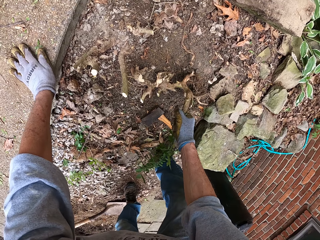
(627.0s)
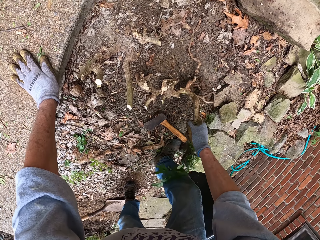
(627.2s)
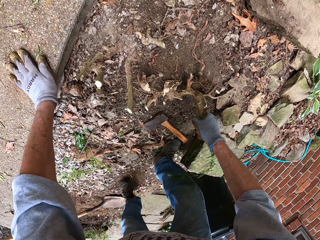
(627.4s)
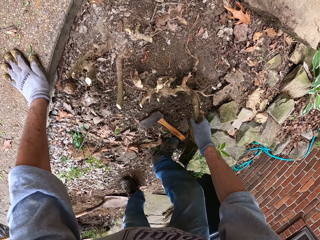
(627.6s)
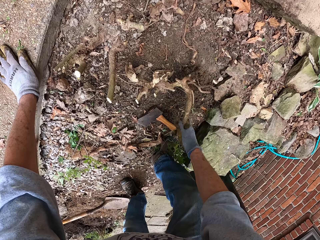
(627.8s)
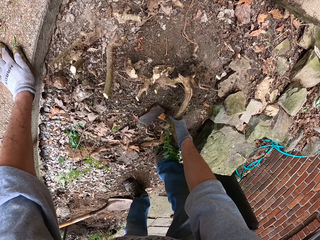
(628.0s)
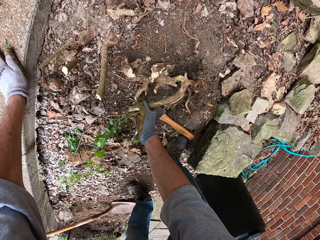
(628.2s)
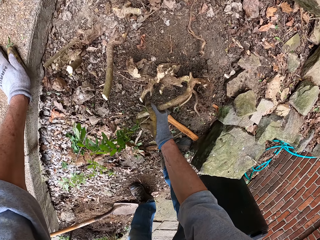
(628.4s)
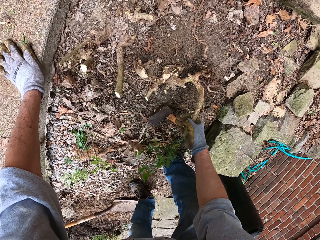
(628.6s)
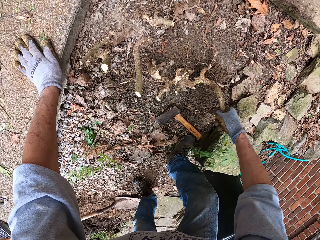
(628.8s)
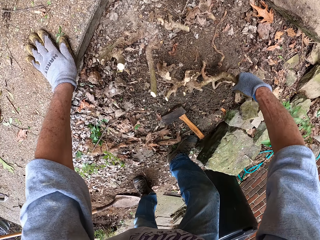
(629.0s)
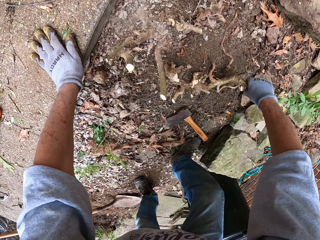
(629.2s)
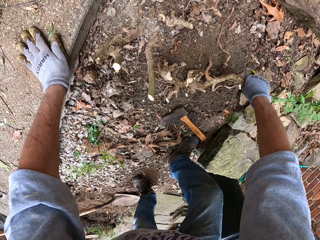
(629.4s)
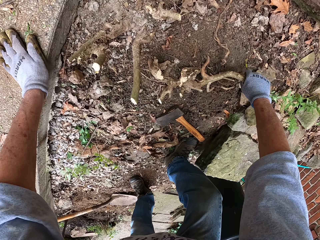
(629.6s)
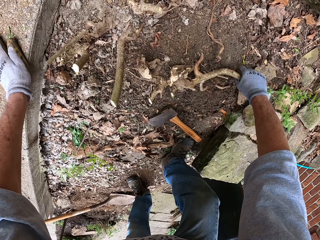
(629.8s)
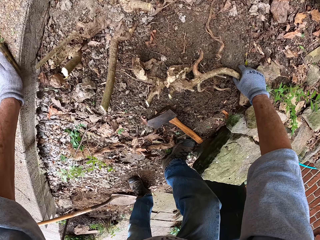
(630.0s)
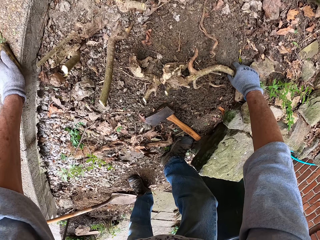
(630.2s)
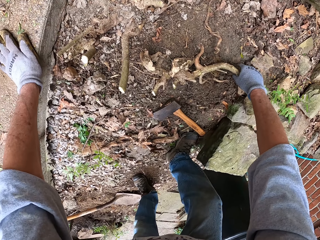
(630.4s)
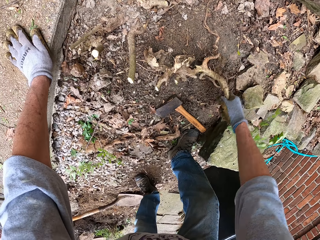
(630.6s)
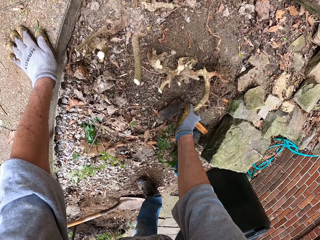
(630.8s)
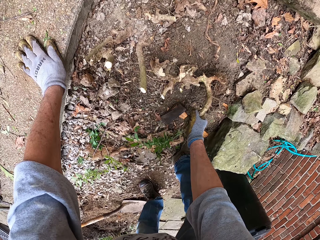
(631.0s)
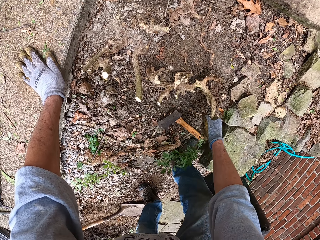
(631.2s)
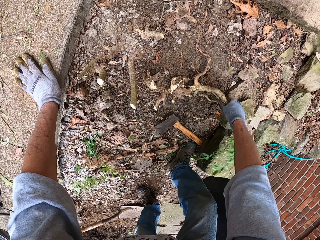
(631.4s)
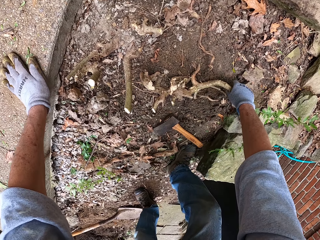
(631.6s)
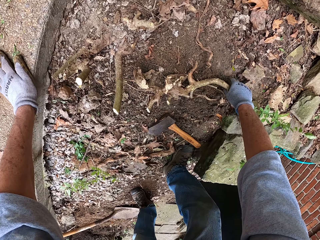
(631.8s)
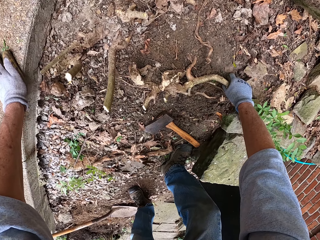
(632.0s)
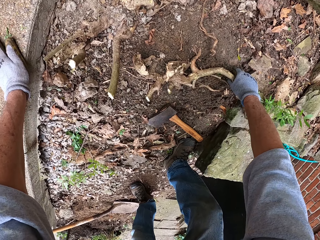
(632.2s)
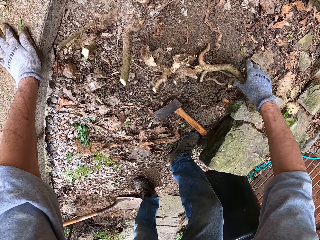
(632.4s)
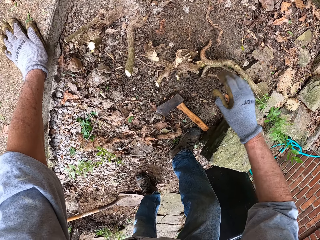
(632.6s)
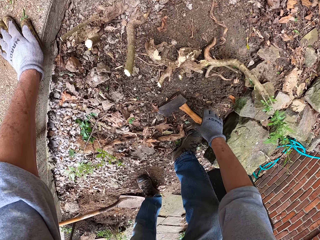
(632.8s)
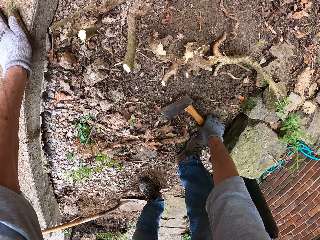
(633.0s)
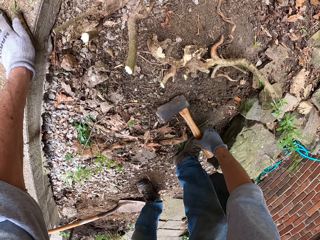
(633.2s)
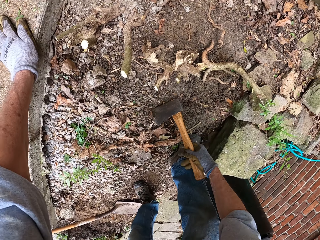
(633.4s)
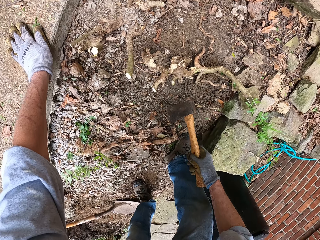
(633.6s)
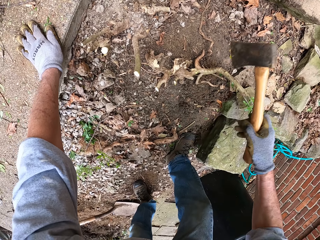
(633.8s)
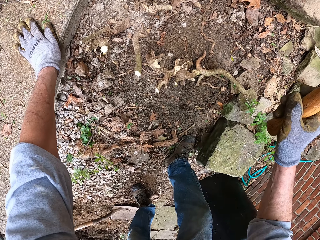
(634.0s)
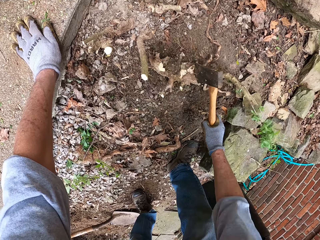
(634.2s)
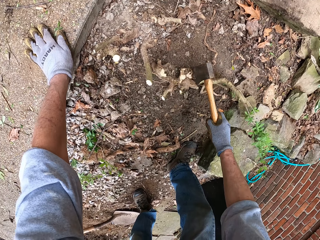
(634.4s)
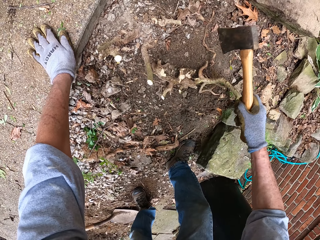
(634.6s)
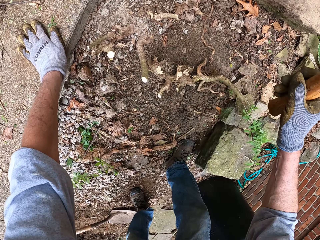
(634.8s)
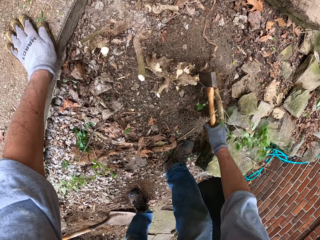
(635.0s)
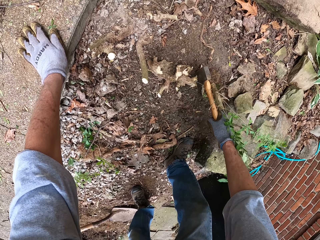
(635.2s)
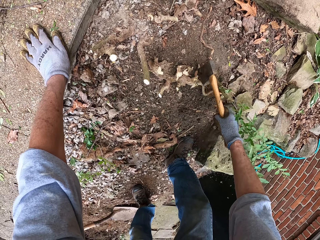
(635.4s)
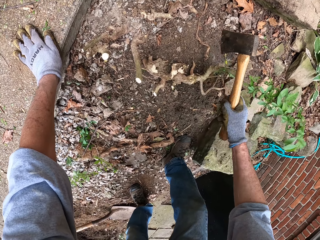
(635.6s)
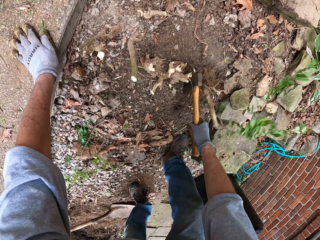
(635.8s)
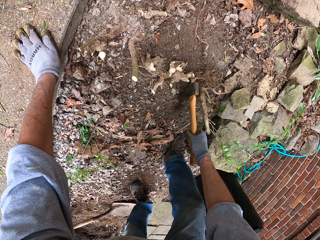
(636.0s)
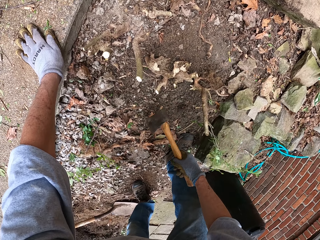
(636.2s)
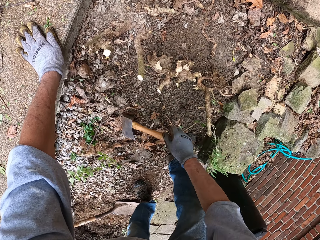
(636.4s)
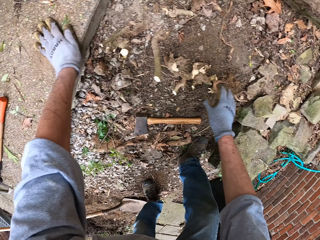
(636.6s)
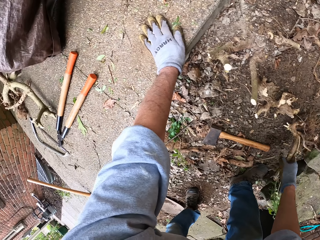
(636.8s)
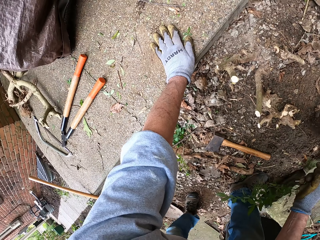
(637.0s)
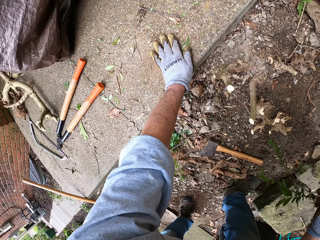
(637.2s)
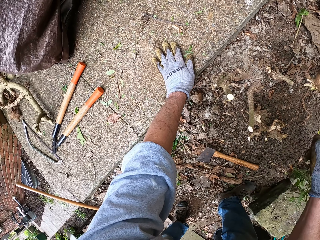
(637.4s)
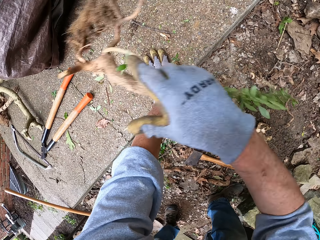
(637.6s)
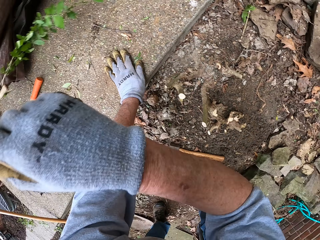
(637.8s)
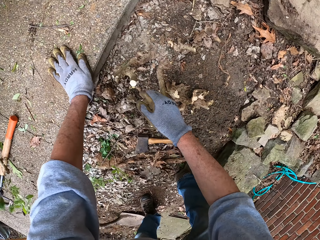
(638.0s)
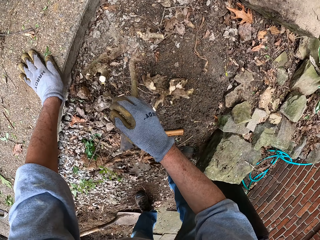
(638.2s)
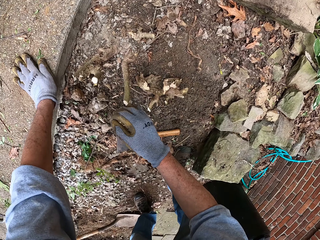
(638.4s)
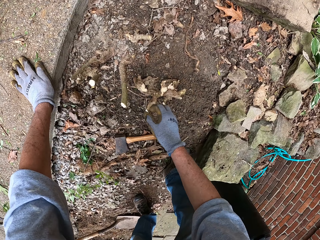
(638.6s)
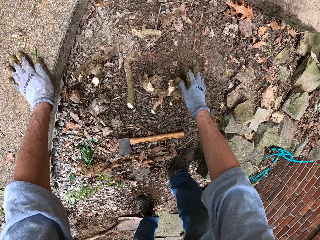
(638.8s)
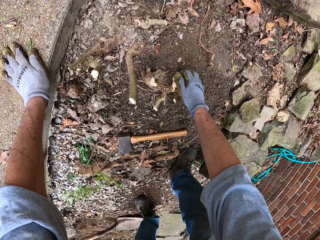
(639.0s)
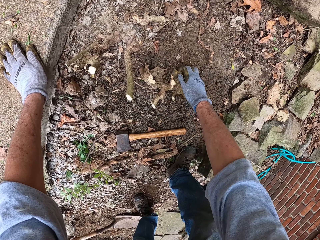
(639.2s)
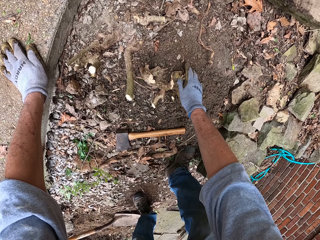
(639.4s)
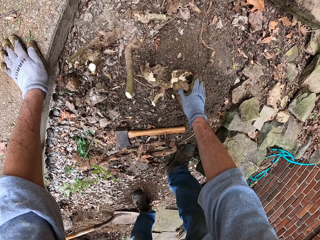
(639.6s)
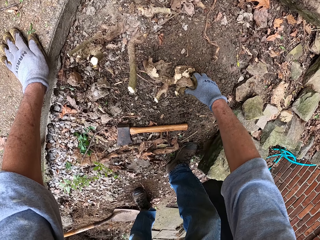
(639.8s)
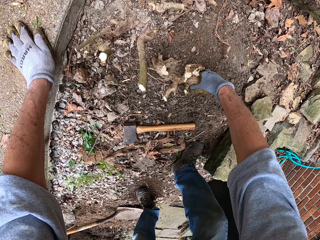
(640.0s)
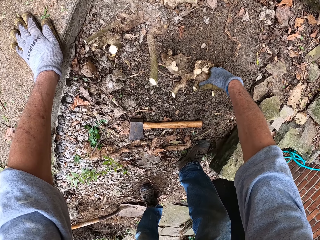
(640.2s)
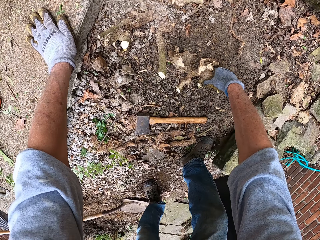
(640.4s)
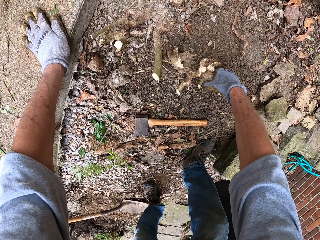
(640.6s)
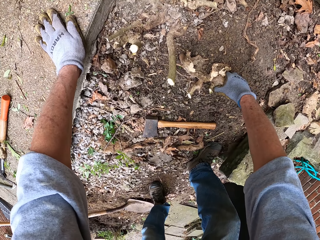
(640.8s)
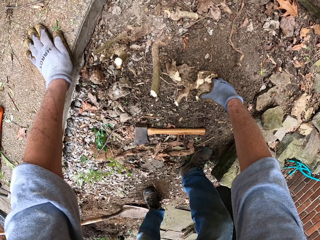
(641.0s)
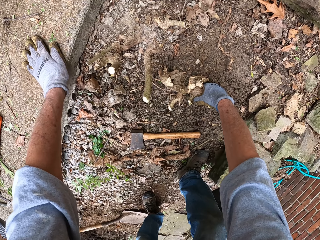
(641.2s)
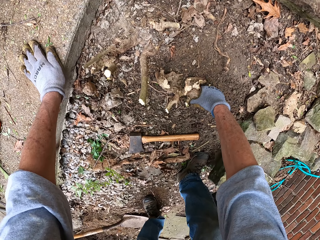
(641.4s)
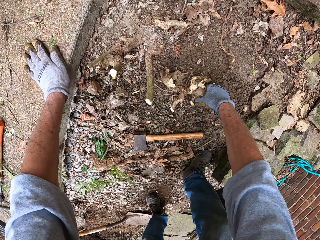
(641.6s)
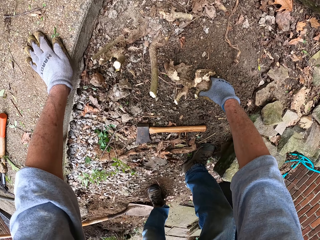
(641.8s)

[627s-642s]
The camera wearer pulls the root stump by the stem with his right hand. He picks up the axe from the ground. He cuts the root stump with the axe. He drops the axe on the ground. He picks up the stem with his right hand. He throws the stem toward his back. He pulls the stump from the ground with his right hand.

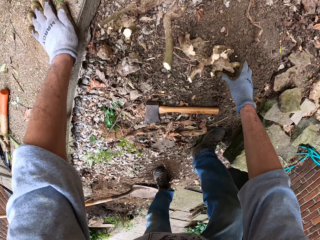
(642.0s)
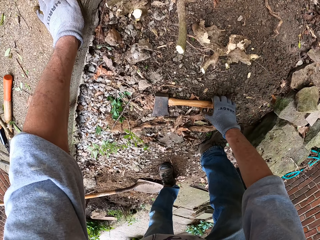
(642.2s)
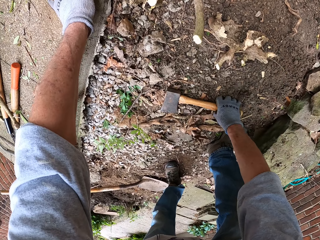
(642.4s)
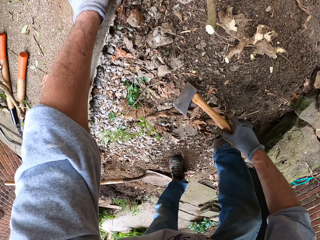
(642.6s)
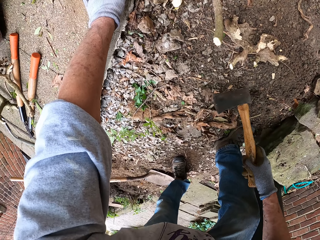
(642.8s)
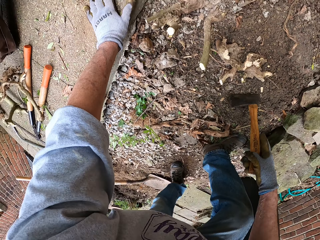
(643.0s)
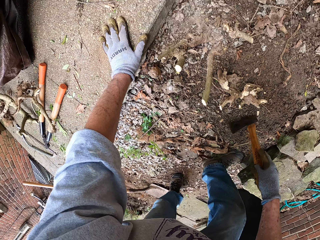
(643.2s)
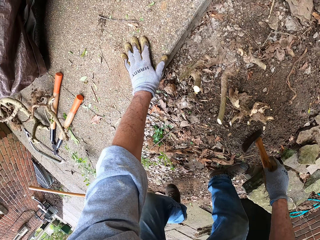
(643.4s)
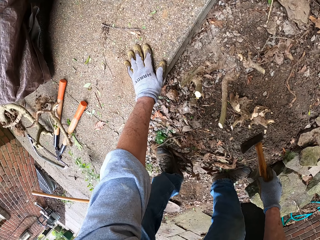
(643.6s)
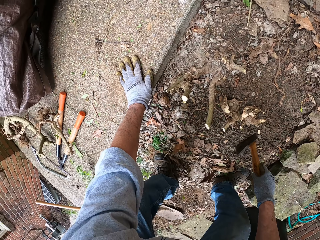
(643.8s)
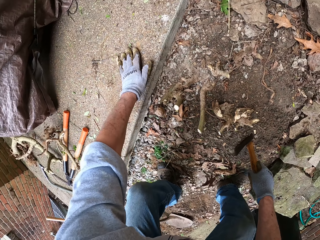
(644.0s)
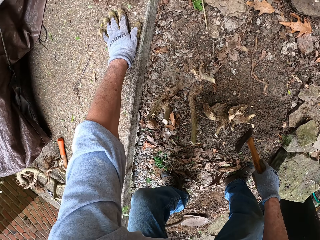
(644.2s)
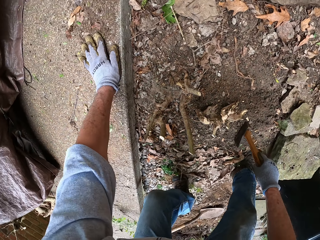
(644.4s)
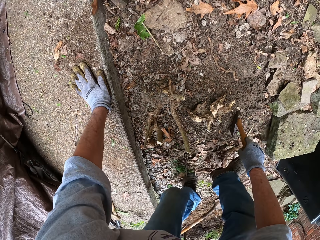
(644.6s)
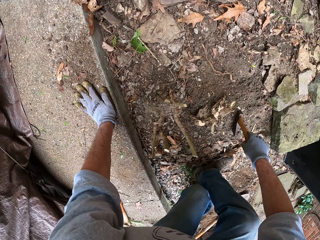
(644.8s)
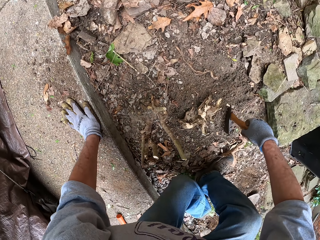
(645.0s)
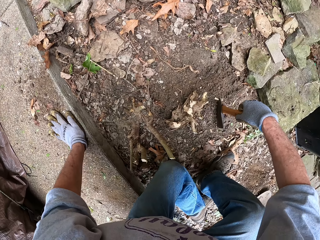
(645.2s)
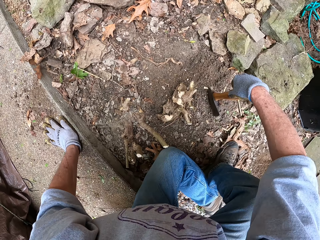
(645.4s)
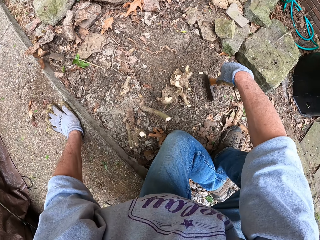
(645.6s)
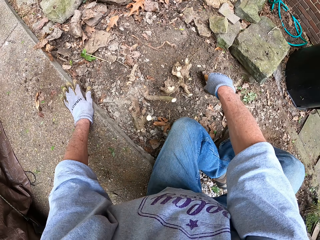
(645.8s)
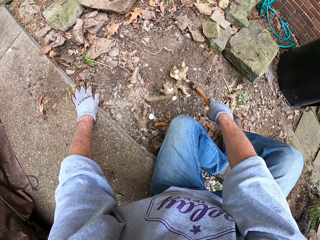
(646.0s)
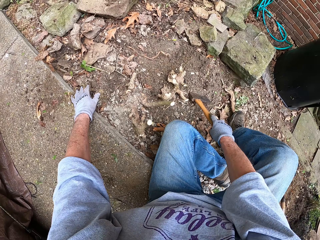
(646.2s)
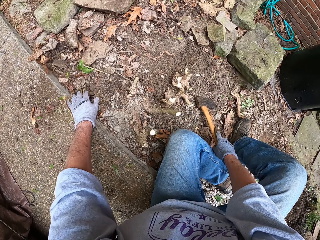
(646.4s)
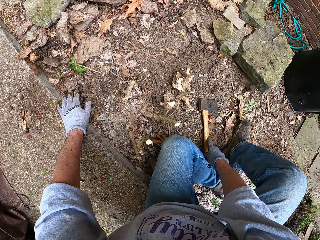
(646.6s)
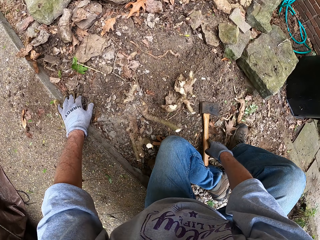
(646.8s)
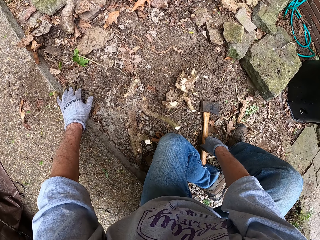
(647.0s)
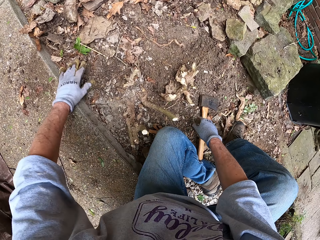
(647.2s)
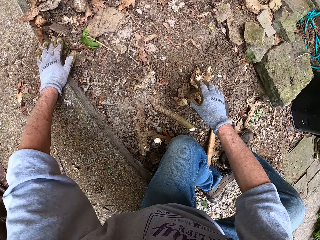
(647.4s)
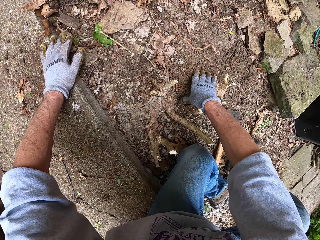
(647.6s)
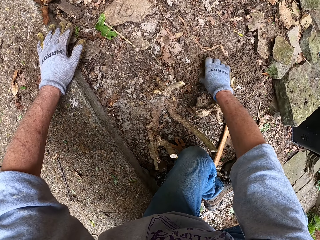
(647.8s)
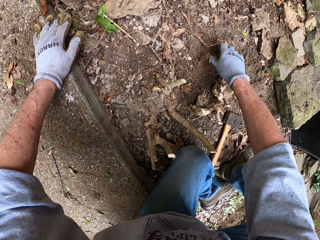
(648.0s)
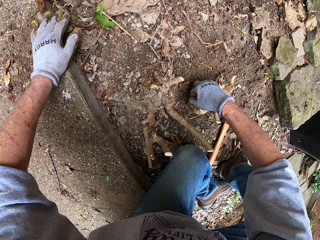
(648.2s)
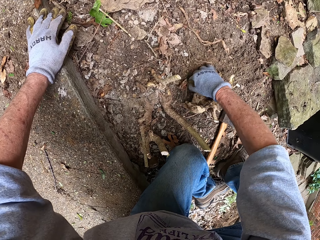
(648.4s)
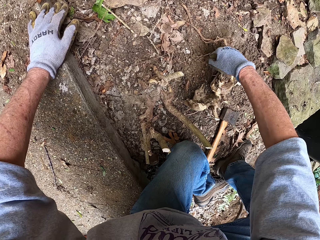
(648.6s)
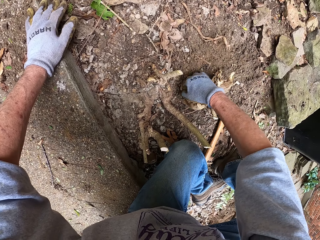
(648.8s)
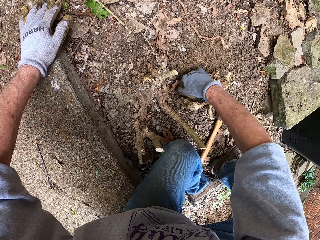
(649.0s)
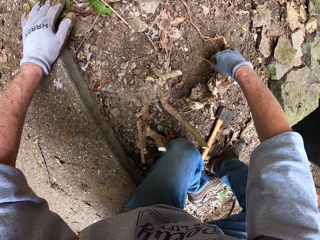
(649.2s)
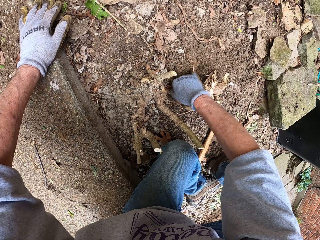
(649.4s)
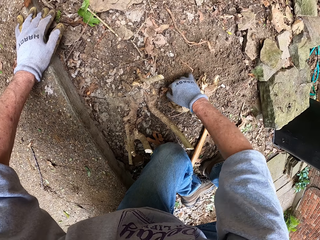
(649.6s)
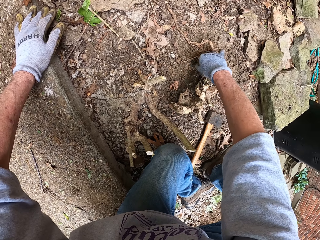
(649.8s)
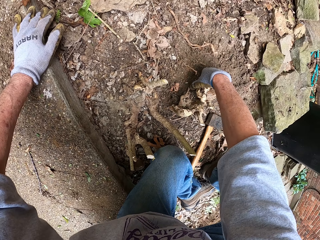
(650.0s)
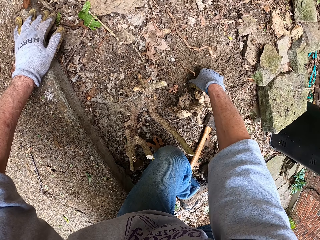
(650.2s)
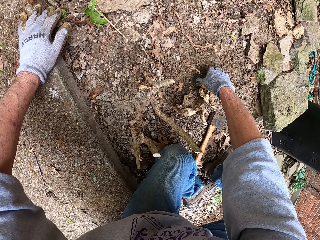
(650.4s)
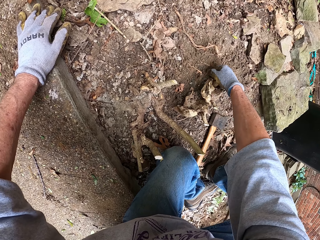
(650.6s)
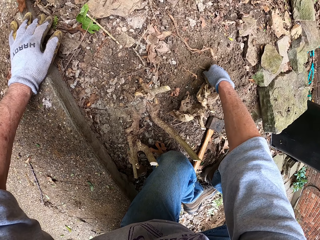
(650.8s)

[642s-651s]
The camera wearer picks up the axe from the ground. He walks. He sits on the pavement. He places the axe on the ground. He clears the sand with his right hand from the stump.
